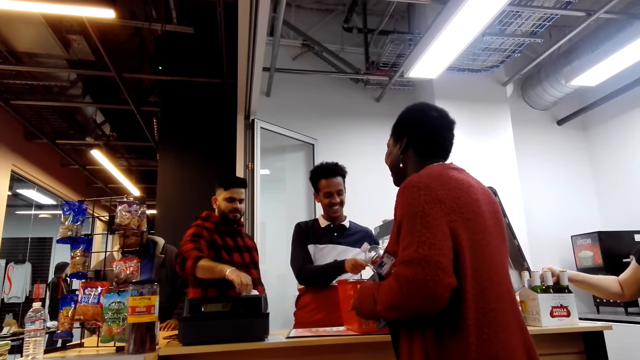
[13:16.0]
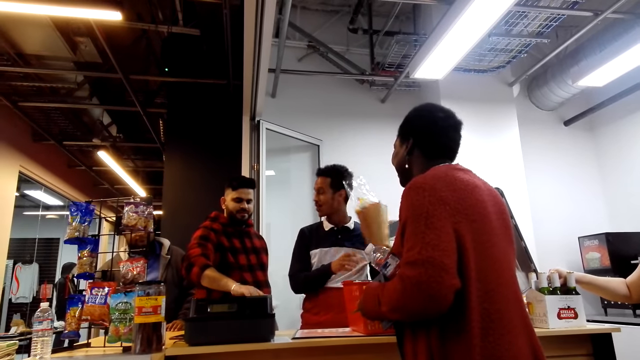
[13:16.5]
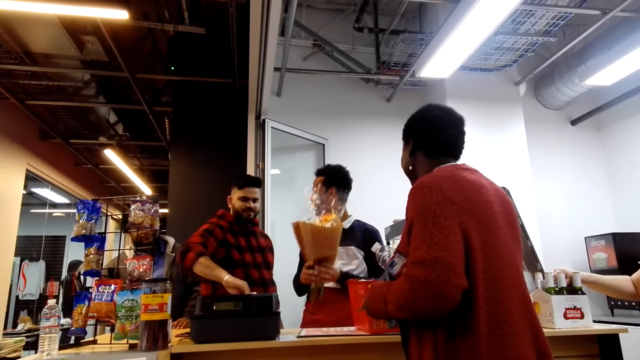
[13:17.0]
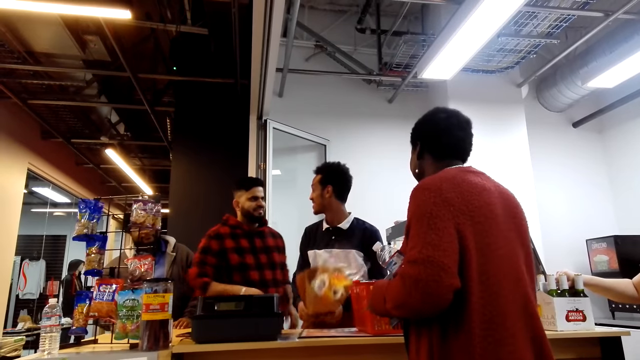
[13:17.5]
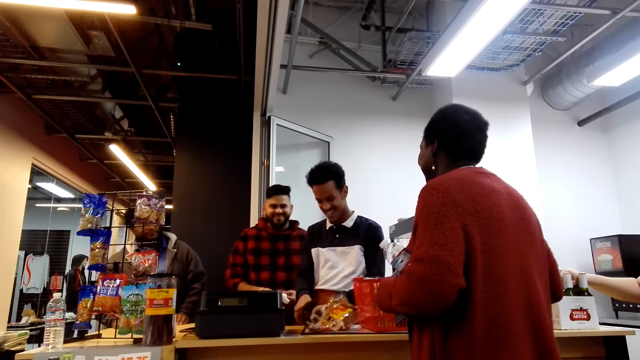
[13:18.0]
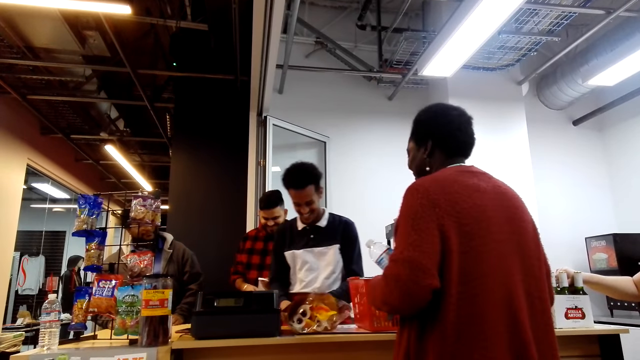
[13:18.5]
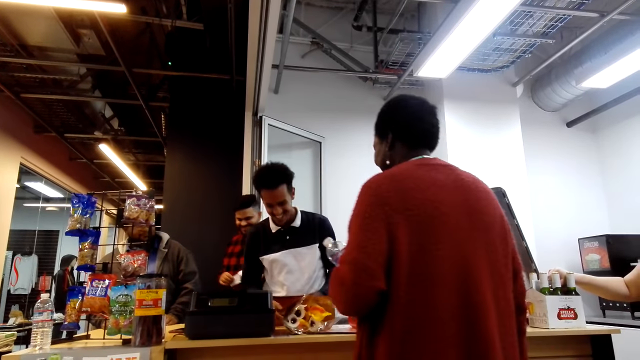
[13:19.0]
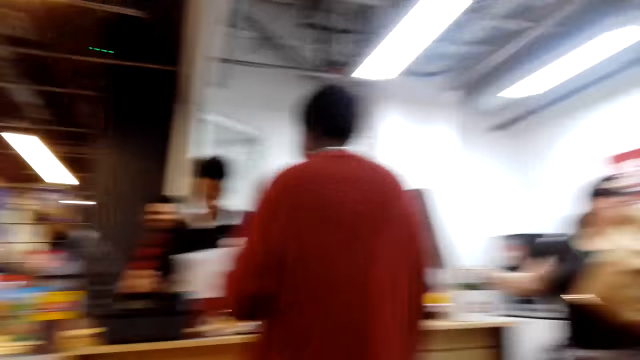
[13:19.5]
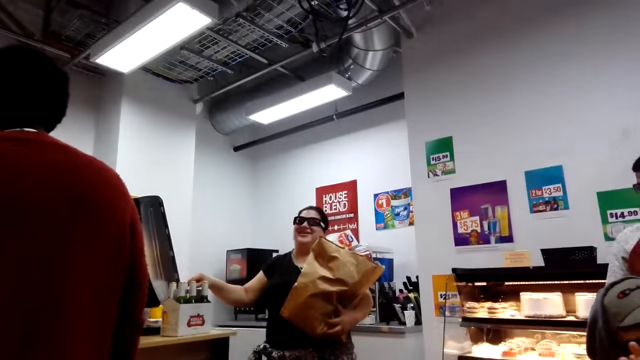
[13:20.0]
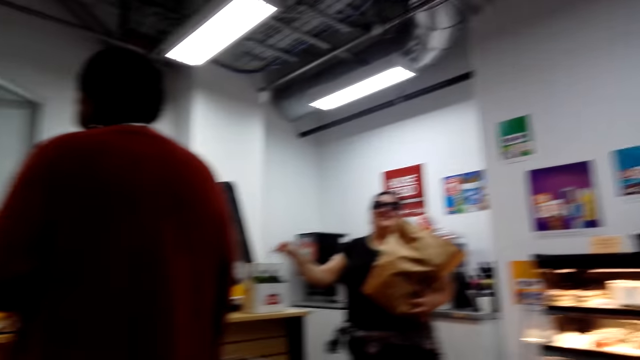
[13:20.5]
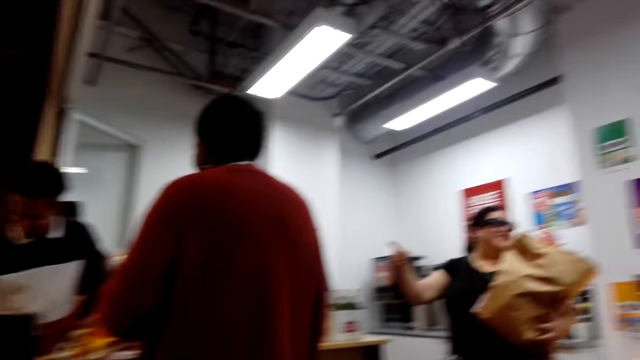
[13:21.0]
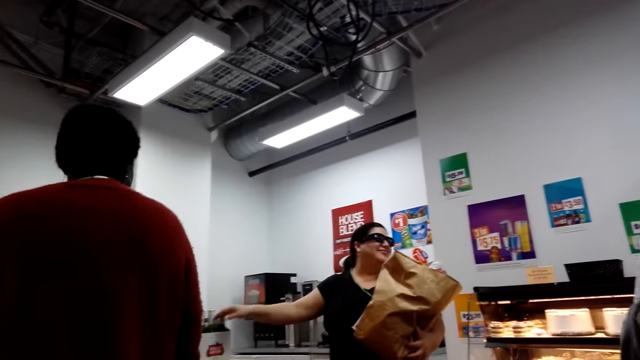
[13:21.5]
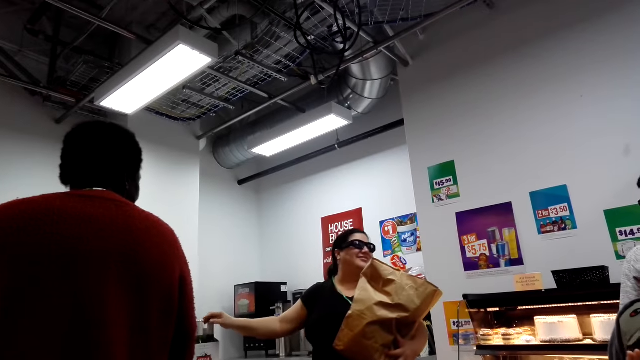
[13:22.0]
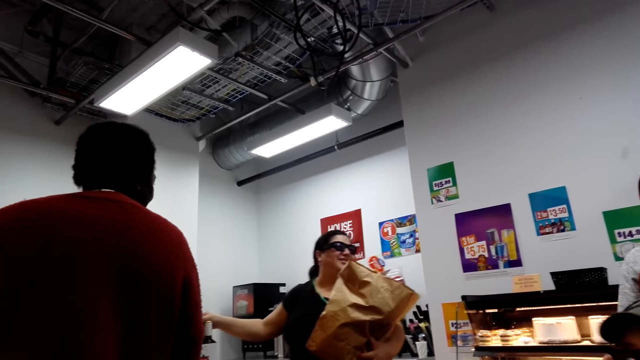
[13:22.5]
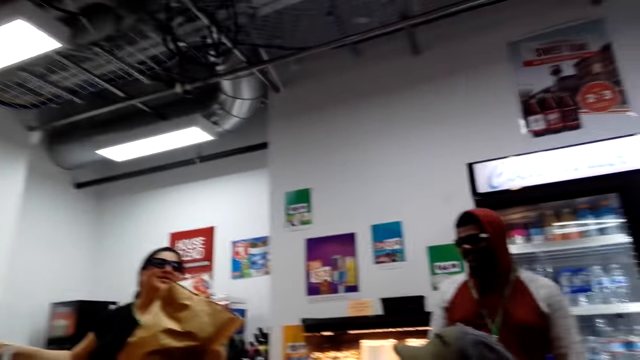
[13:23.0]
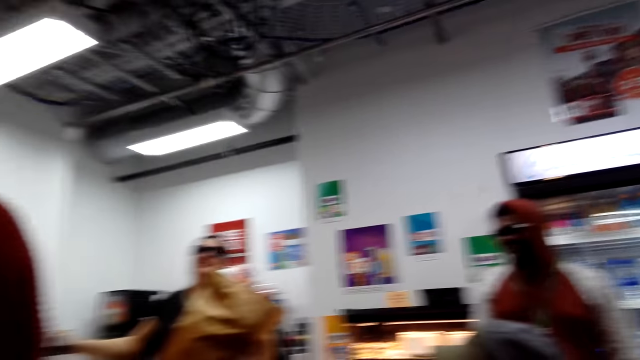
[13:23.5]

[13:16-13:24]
A man tears the receipt from the point of sale machine. Another man talks to the first man and puts flowers on the counter. The first man looks at the receipt and moves around. The other man presses the point of sale machine. A lady lifts a hand and touches the bottles.

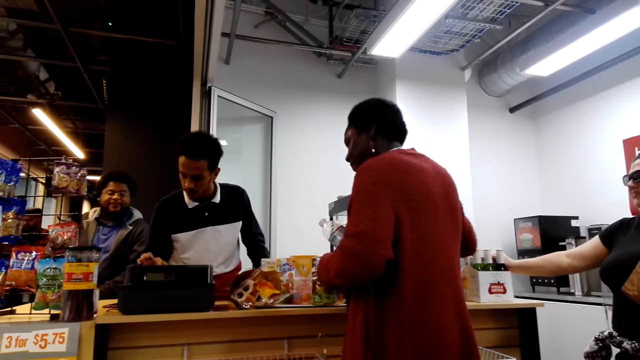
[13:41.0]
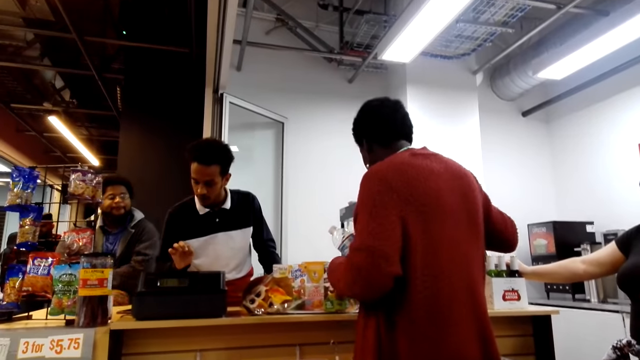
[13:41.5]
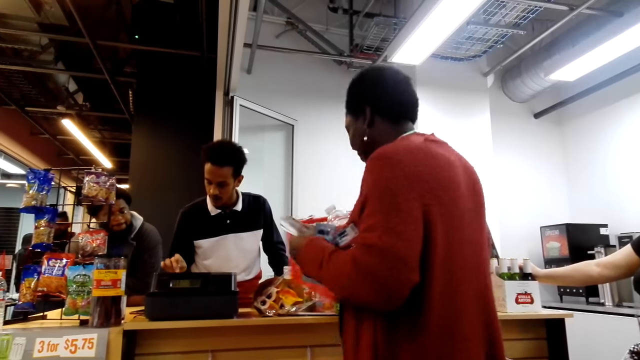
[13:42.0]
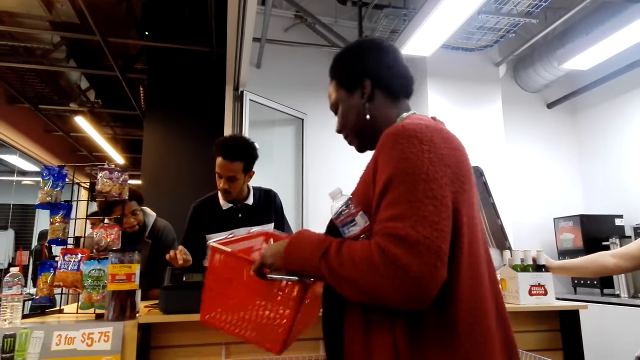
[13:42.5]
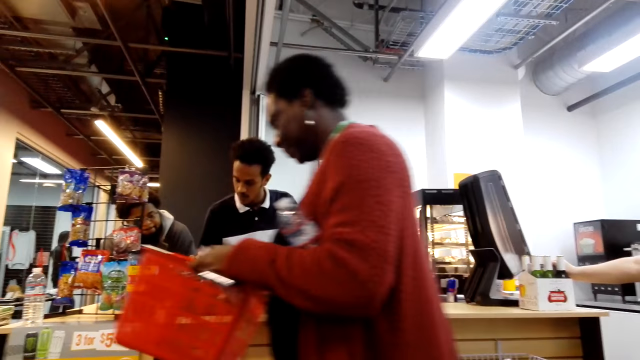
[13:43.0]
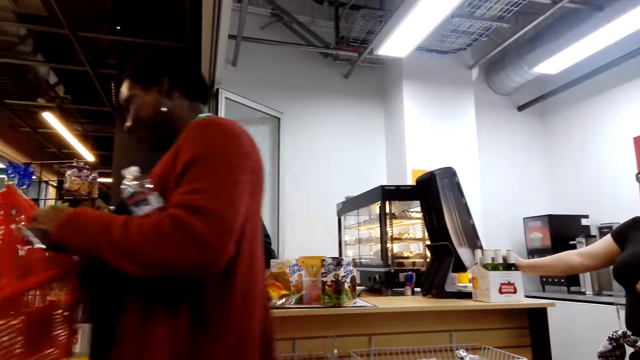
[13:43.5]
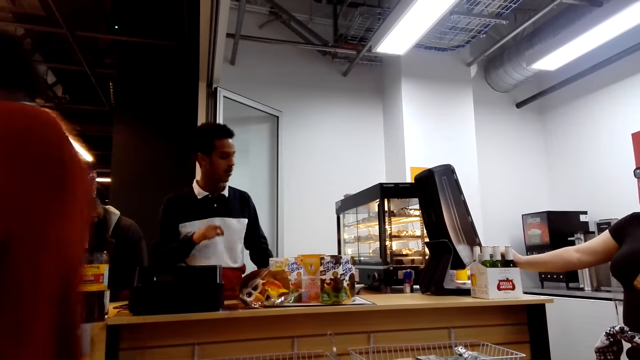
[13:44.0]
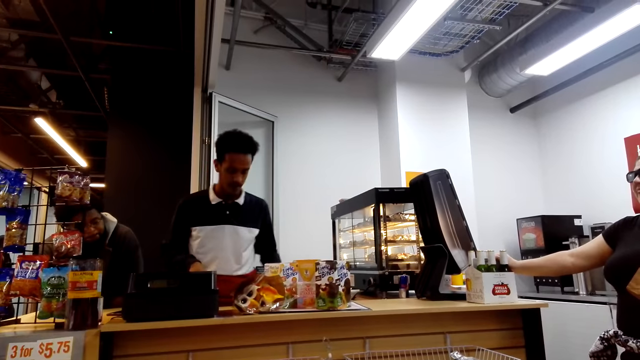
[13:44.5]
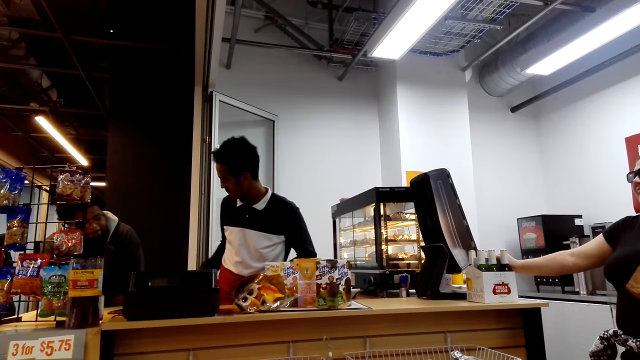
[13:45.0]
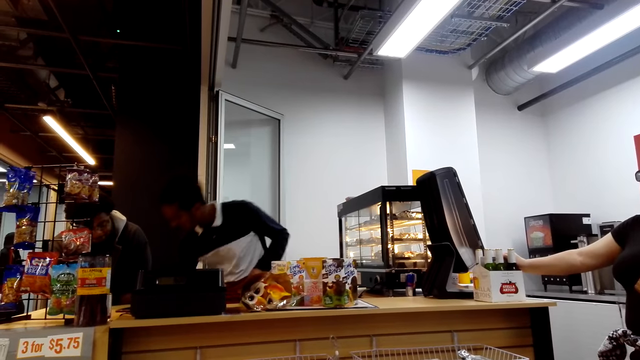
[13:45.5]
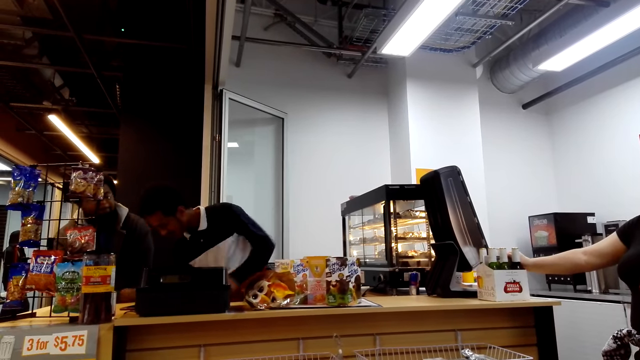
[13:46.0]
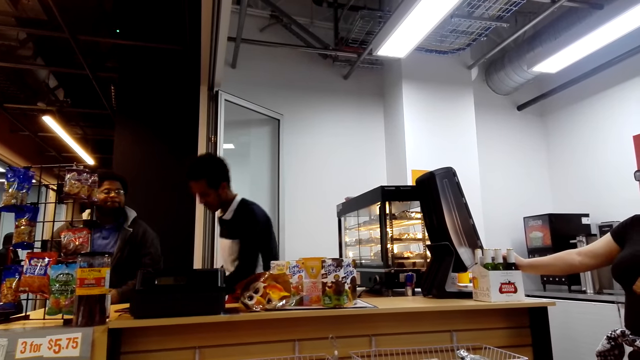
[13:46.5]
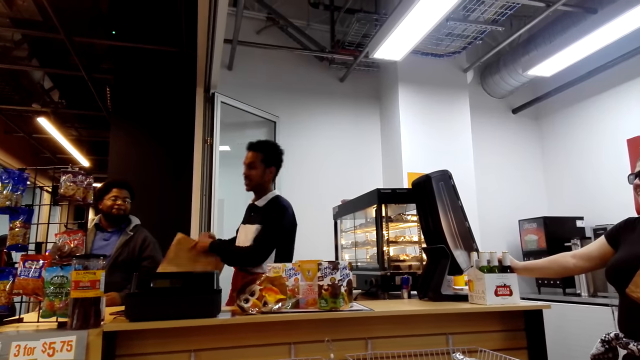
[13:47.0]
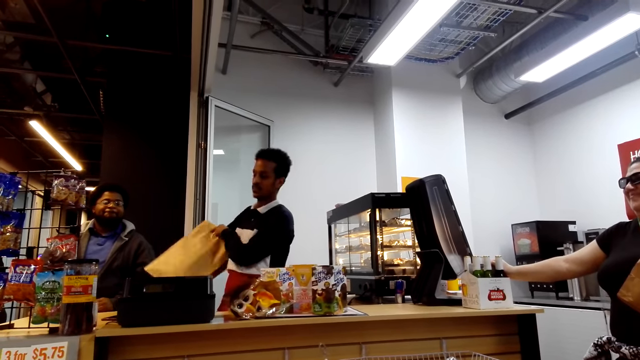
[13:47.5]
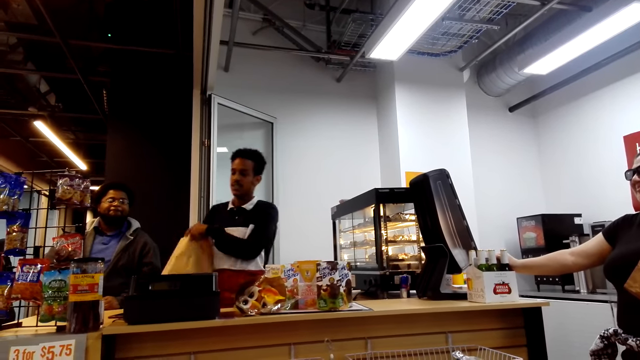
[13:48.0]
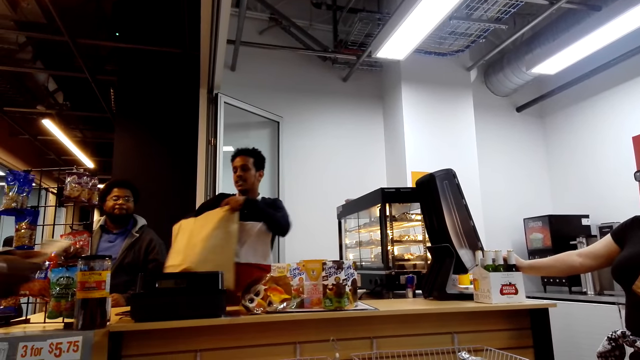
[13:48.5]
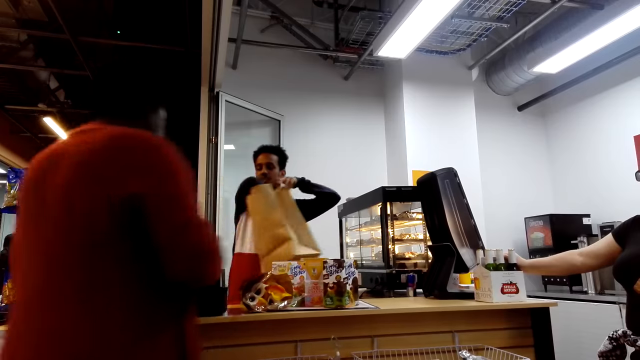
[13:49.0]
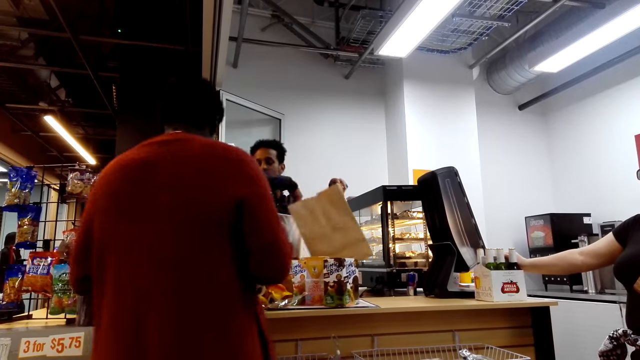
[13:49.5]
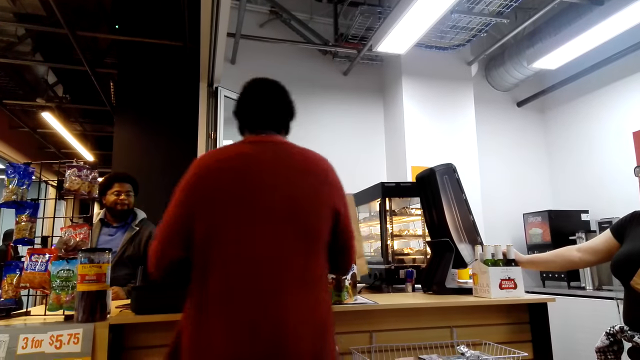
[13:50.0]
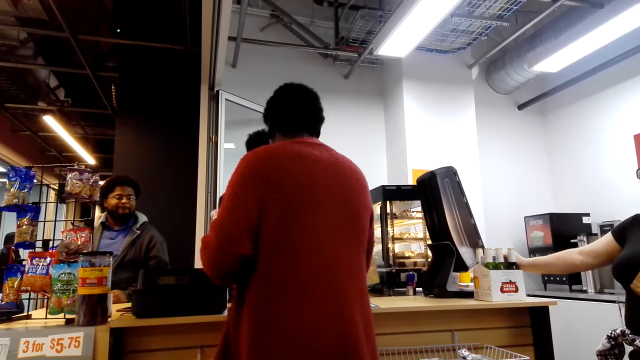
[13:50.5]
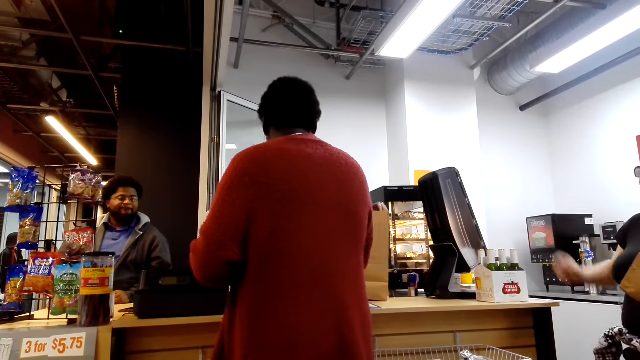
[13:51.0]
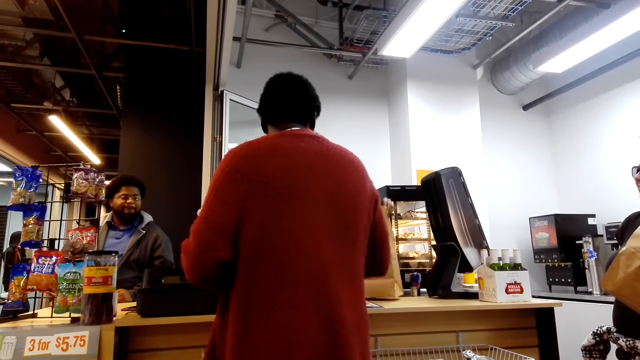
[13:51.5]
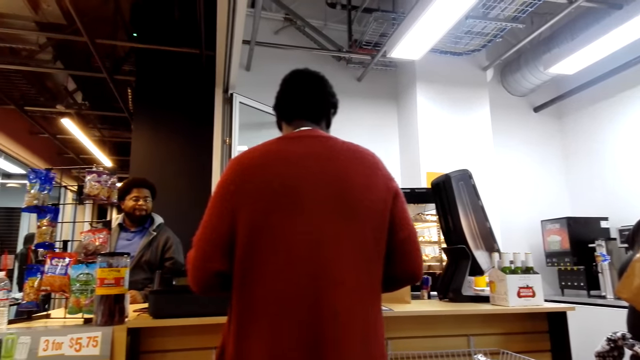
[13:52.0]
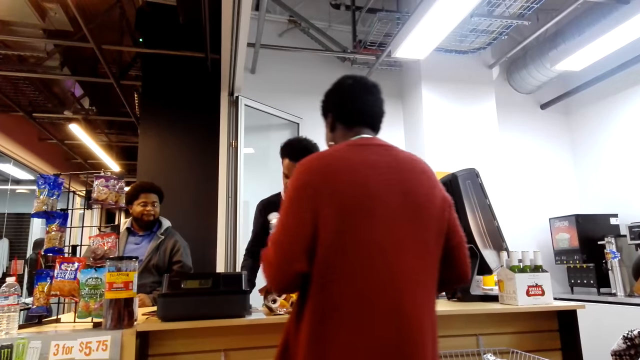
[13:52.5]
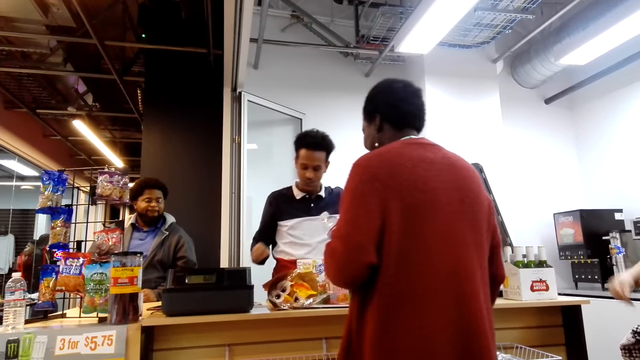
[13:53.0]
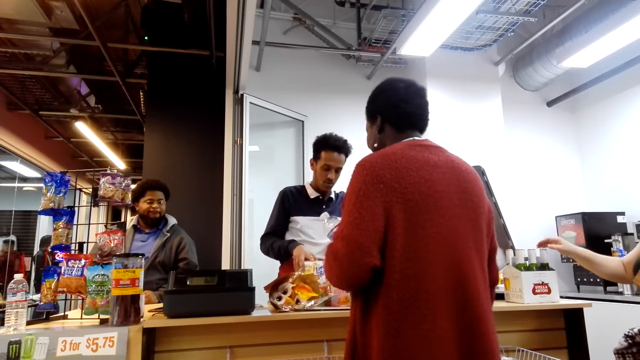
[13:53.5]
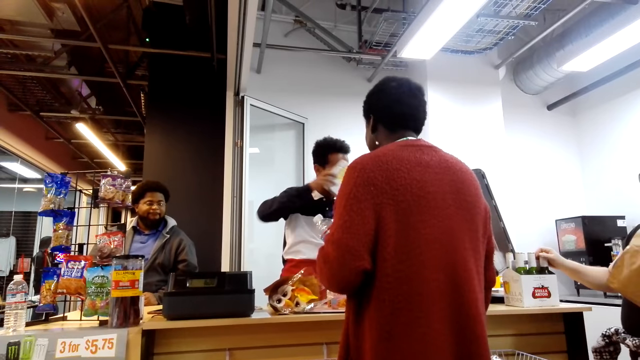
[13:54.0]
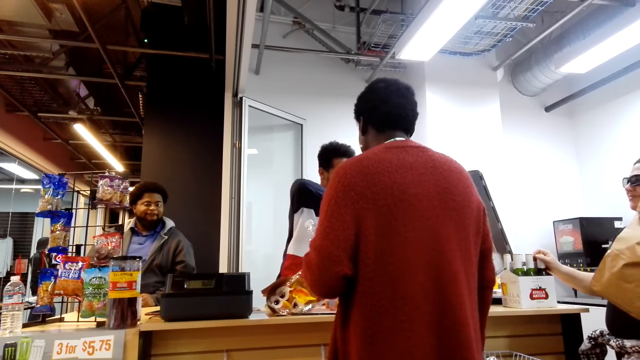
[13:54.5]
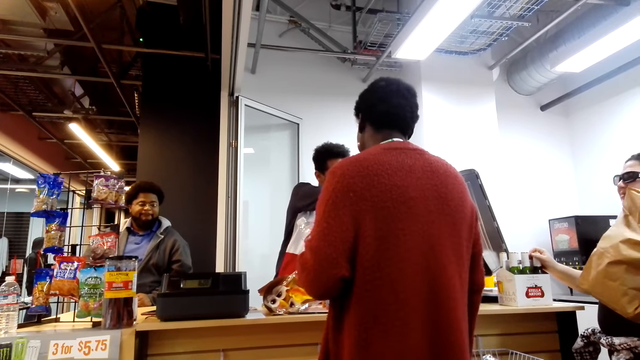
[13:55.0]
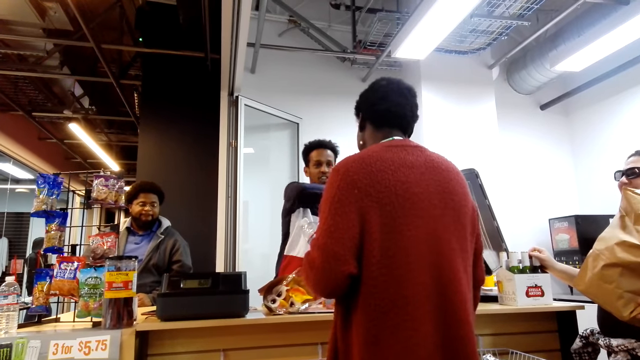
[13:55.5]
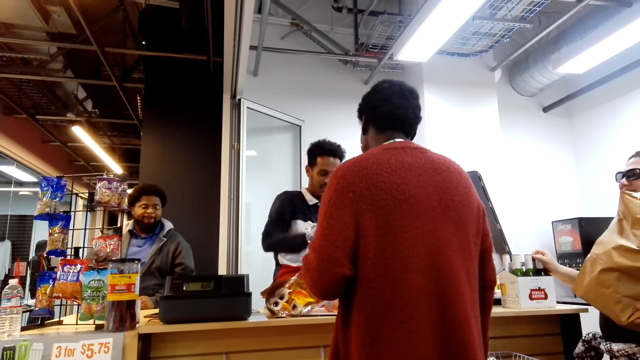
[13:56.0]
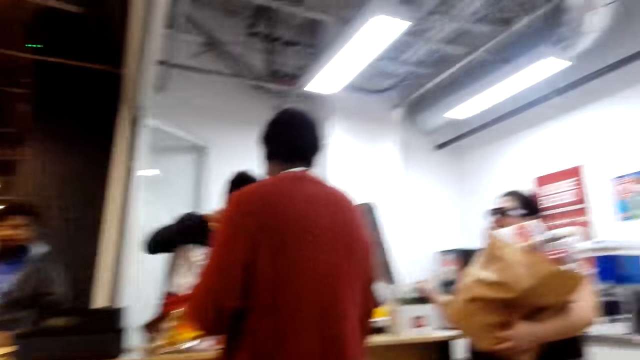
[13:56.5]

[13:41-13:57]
A lady moves around and removes a basket from the counter. A man picks up a khaki bag. The man puts something in the khaki bag.
